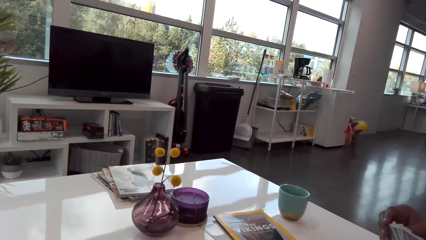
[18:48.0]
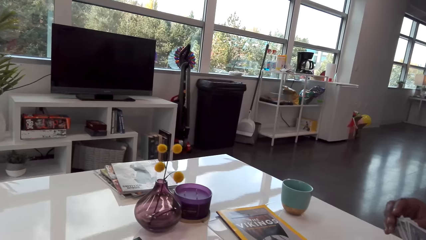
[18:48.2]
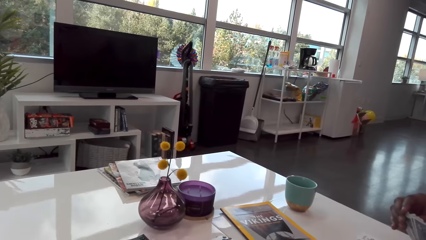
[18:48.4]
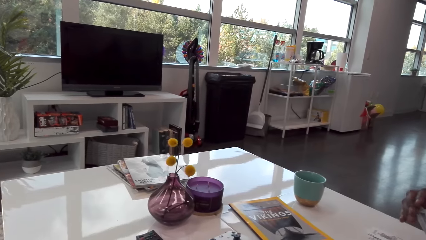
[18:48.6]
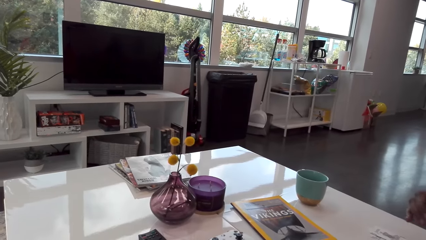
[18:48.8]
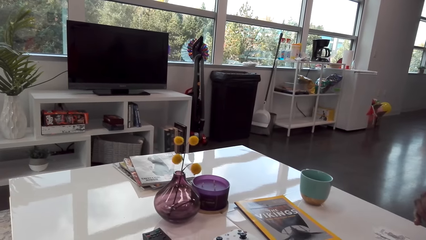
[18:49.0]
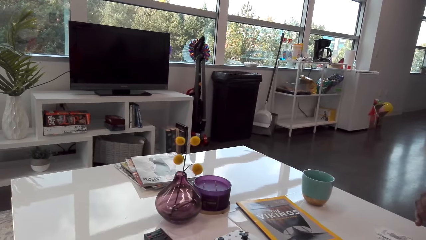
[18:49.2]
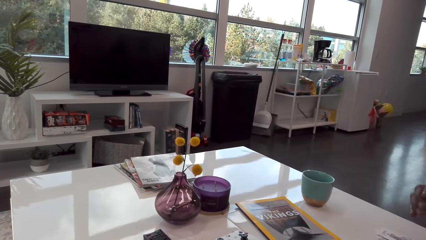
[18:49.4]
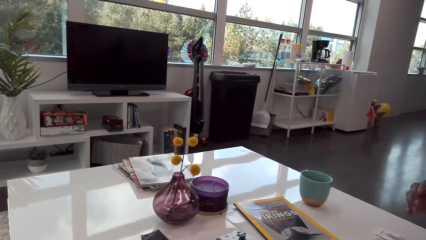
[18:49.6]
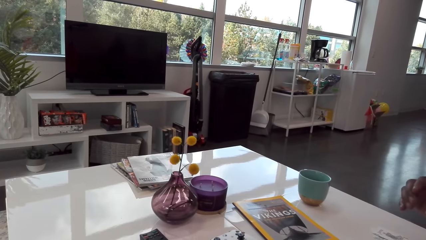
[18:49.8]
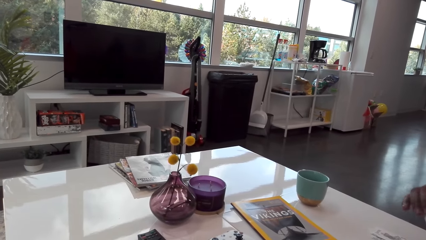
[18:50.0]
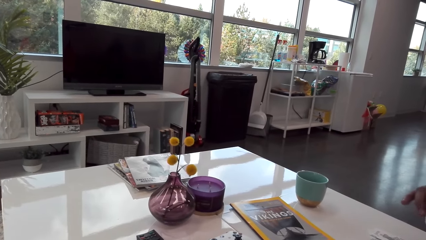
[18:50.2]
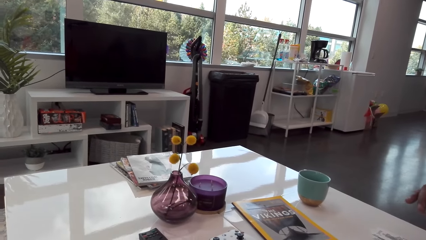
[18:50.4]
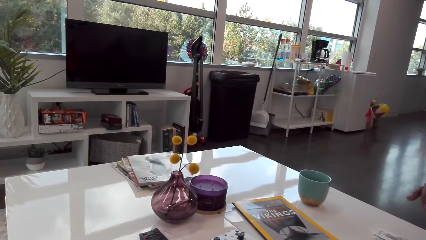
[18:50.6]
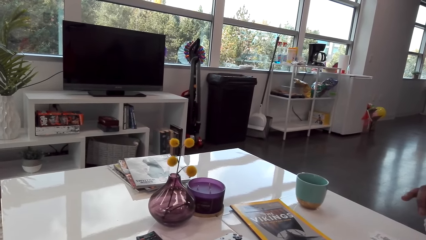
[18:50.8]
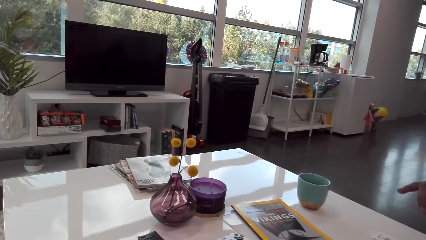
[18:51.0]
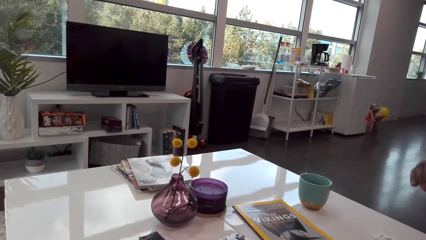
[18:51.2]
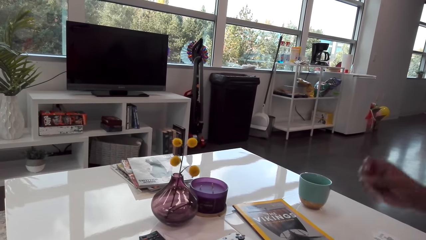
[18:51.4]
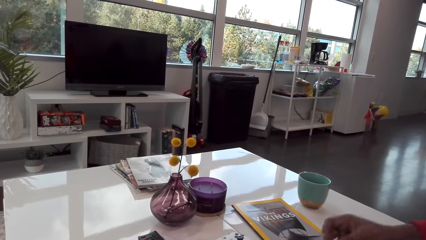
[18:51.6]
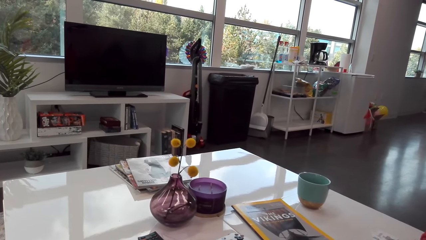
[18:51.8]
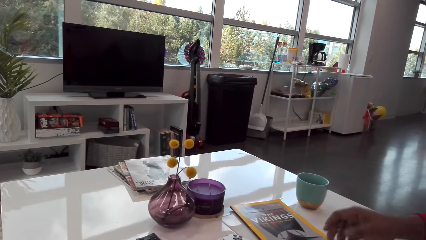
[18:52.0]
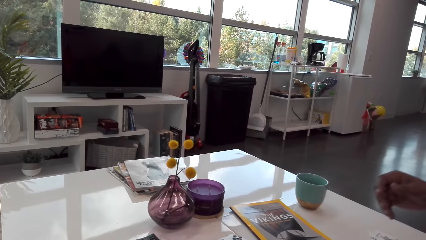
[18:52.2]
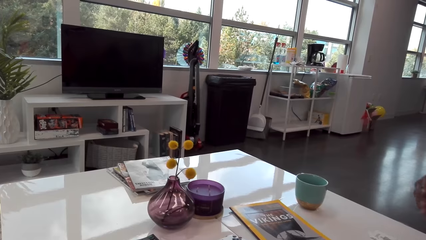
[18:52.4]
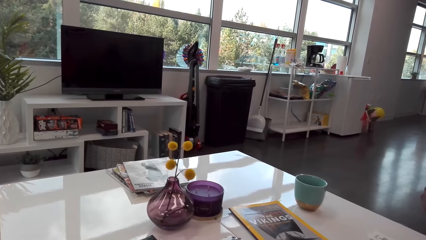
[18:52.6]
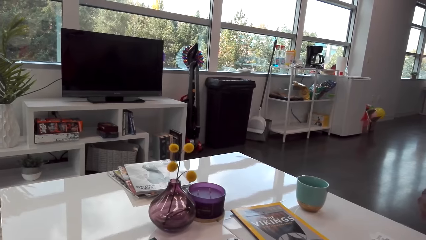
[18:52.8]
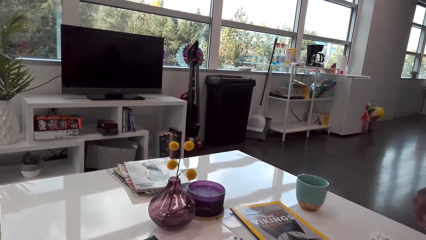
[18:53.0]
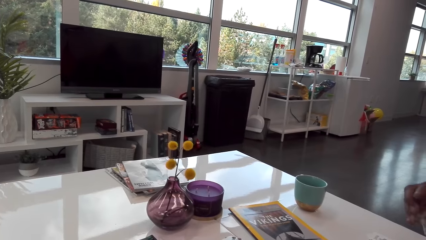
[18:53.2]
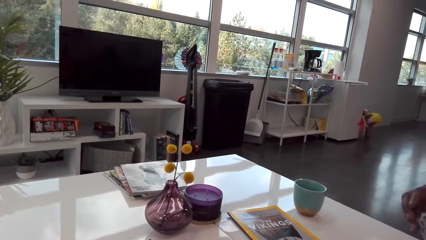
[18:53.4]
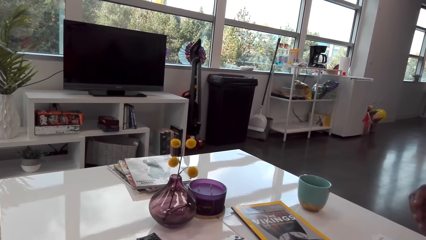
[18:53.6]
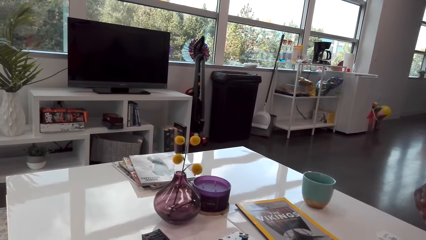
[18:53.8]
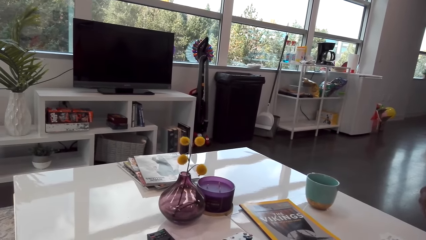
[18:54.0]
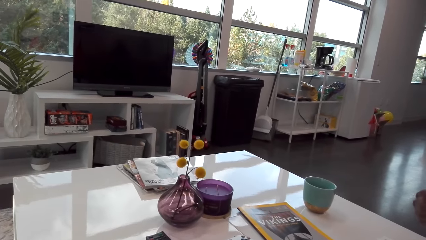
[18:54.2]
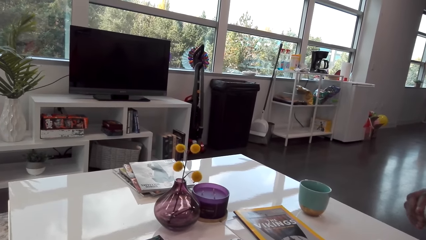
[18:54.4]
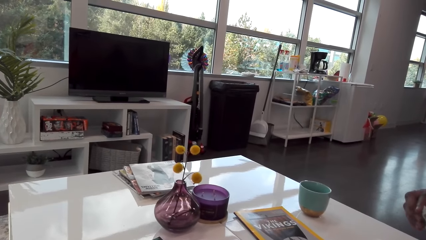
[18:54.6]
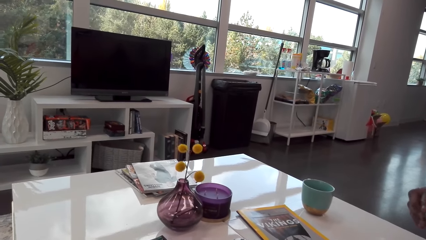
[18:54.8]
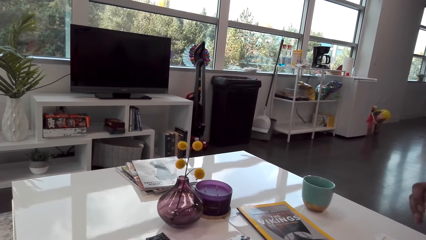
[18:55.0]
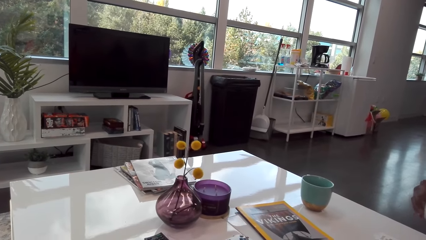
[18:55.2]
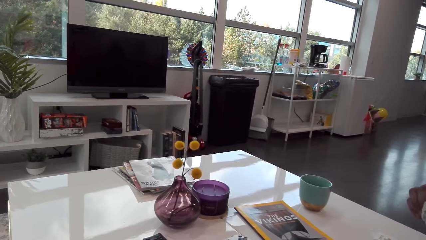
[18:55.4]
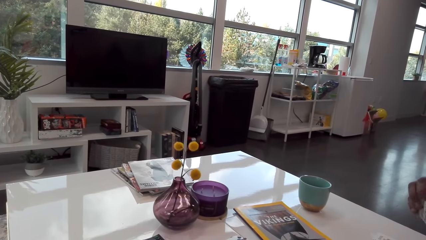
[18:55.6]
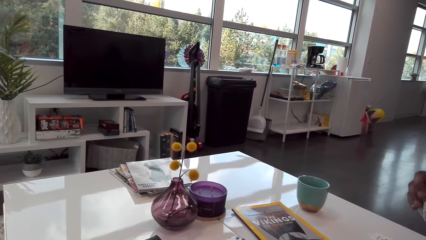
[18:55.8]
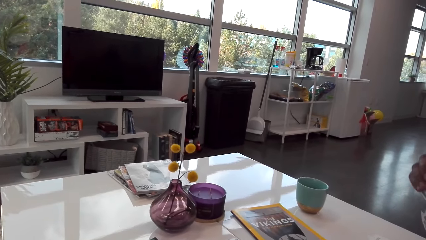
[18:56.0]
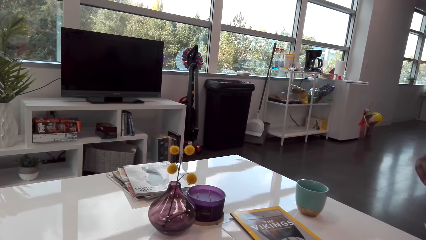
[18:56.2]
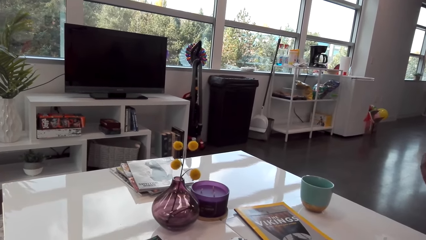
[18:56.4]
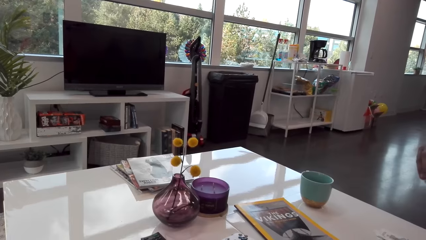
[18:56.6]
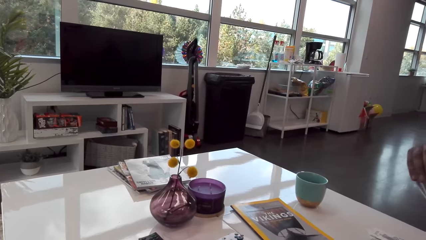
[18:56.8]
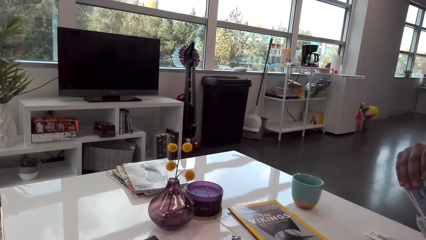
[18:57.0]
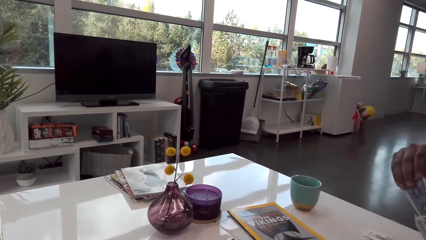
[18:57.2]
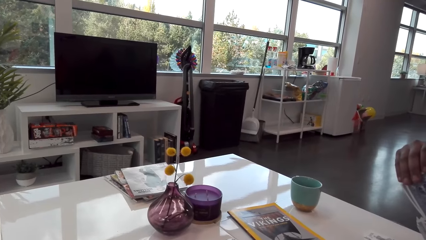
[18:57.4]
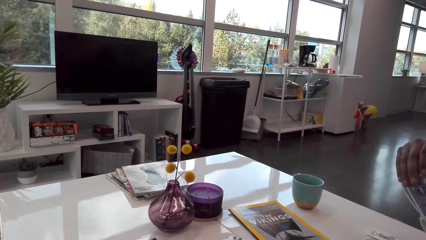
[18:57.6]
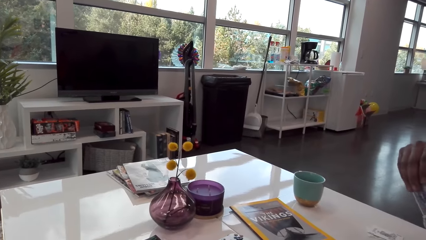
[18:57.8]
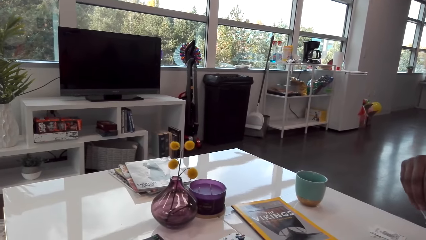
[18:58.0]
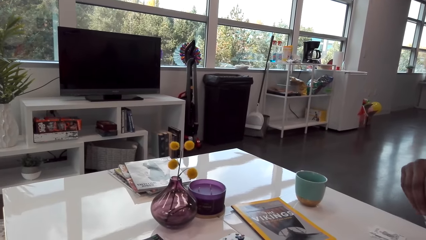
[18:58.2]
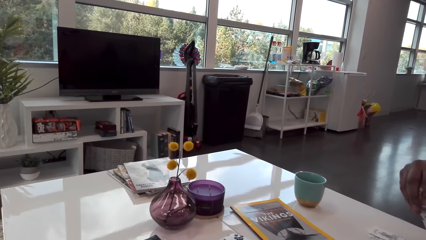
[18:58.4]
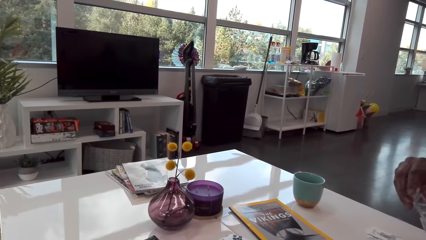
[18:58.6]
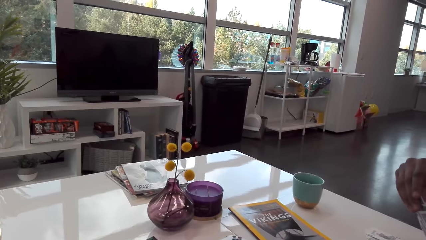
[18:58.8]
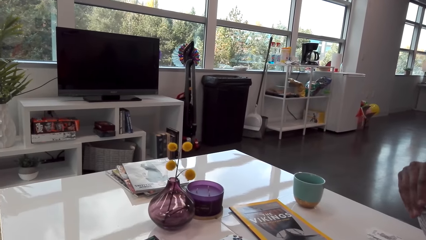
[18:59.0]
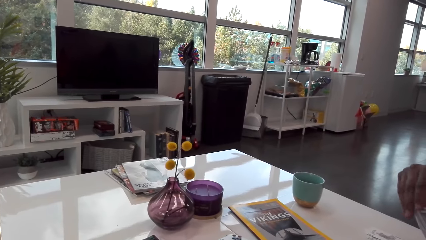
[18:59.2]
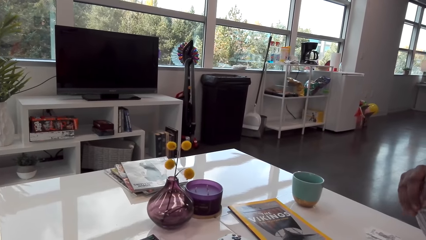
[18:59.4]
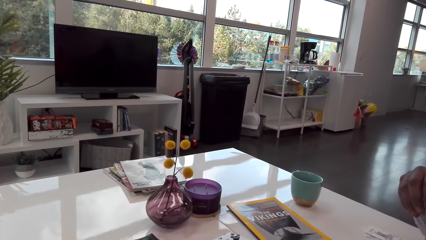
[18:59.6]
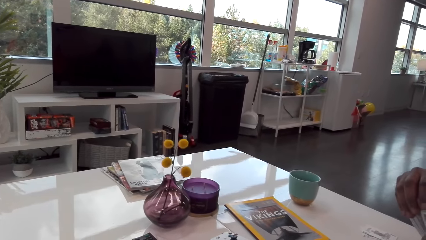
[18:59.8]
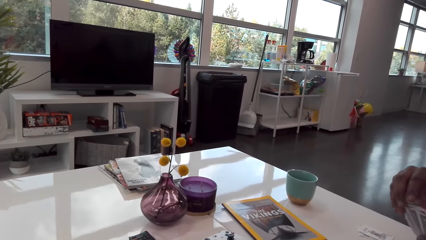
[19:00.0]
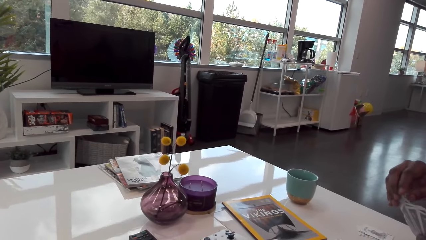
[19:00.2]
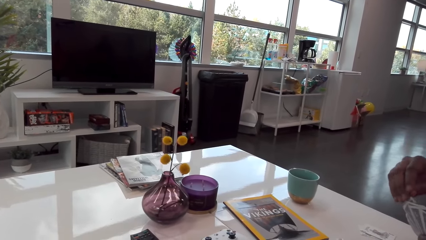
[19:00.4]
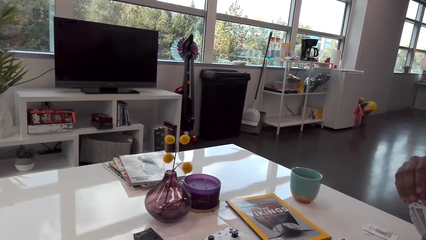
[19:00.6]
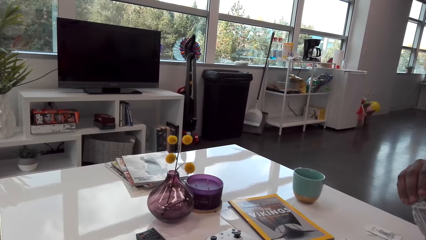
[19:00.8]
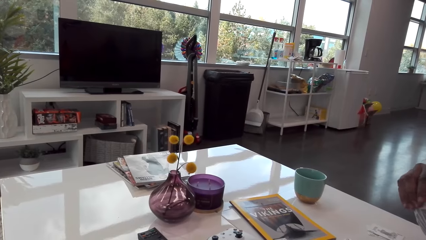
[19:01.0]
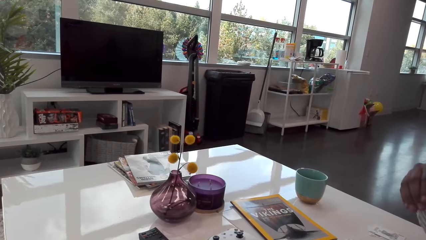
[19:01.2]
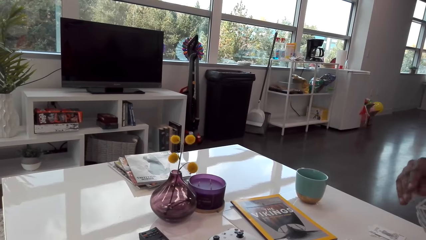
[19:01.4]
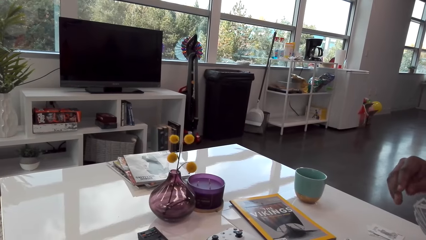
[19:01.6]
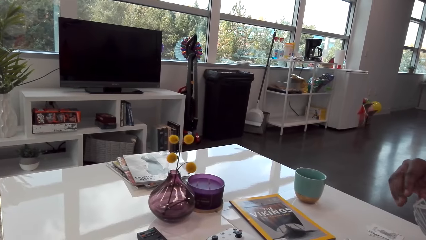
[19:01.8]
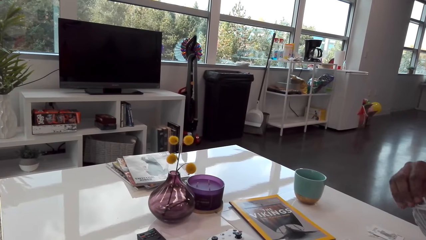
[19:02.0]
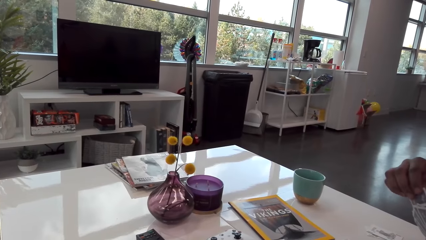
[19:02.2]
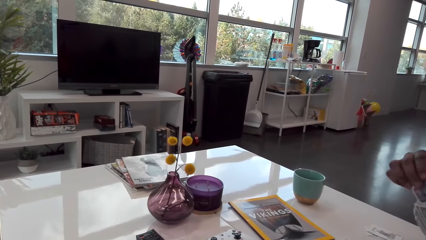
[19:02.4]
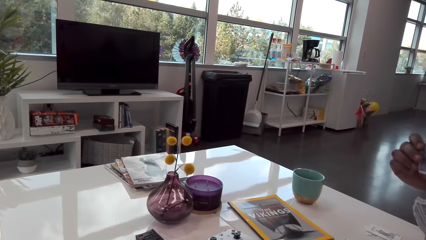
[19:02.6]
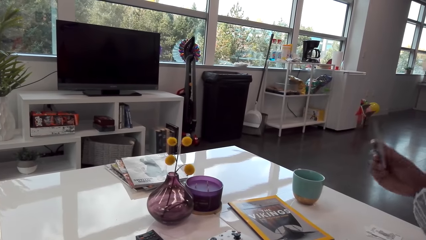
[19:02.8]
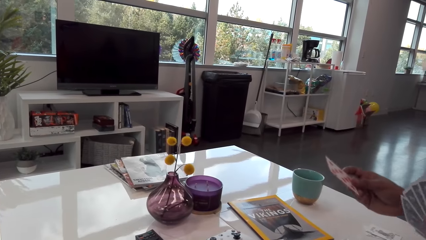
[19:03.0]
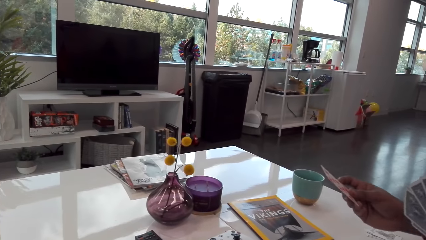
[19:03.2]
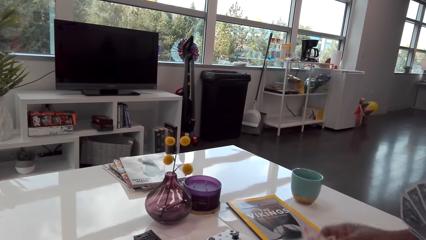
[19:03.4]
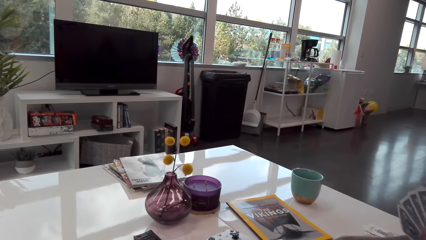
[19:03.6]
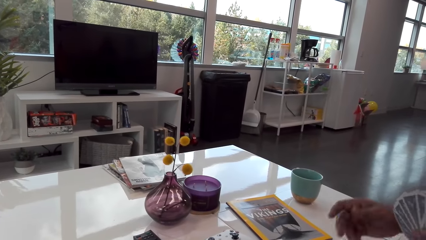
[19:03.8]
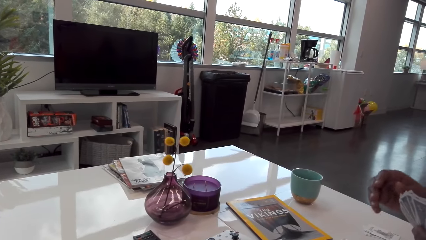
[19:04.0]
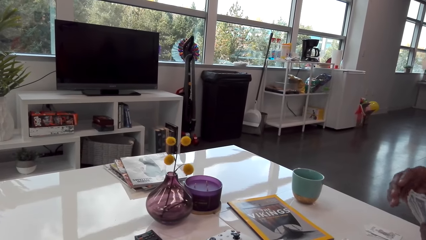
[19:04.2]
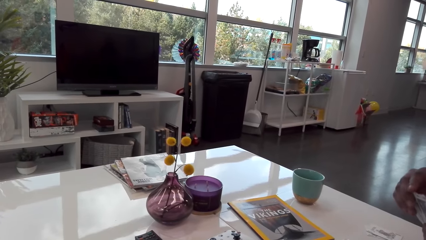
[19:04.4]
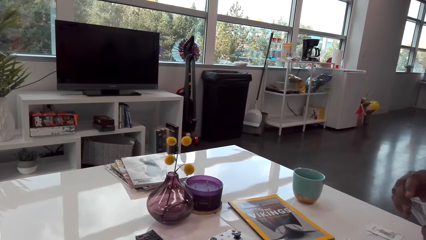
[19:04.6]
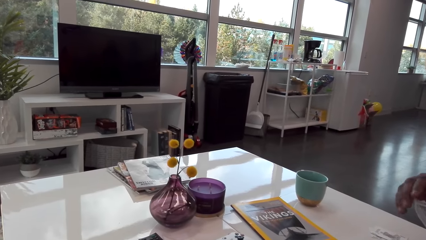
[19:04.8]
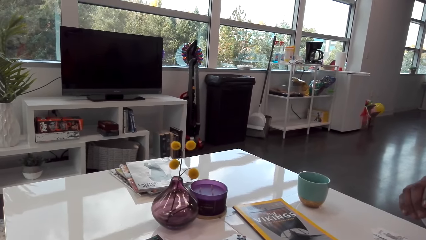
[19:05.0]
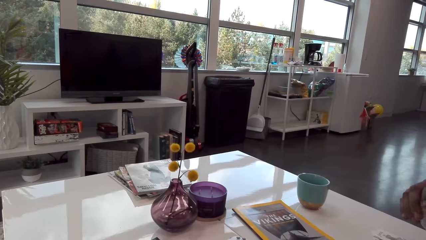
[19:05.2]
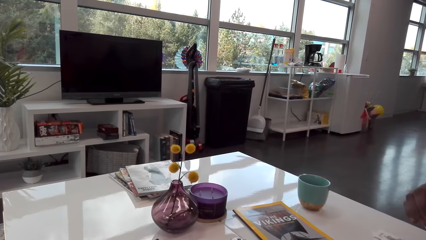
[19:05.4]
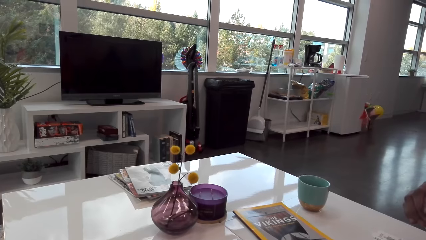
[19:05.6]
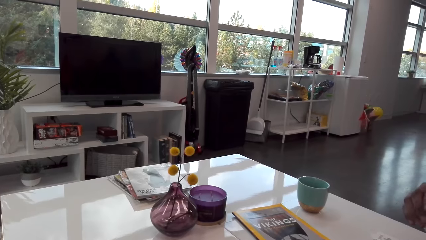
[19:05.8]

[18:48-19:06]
A man plays his card. The man arranges his cards. The man plays his card.
